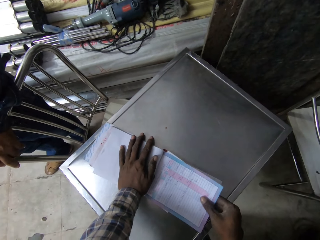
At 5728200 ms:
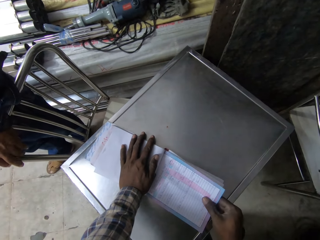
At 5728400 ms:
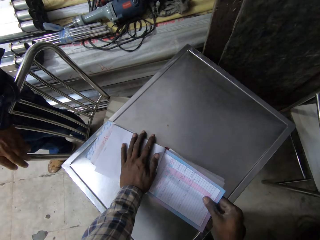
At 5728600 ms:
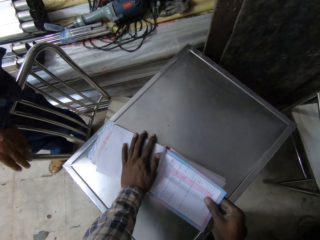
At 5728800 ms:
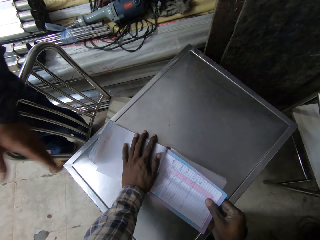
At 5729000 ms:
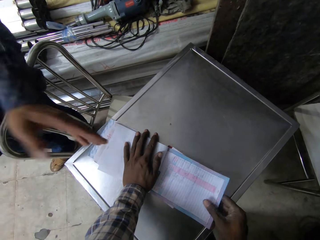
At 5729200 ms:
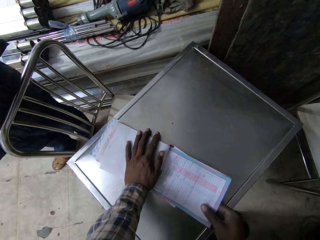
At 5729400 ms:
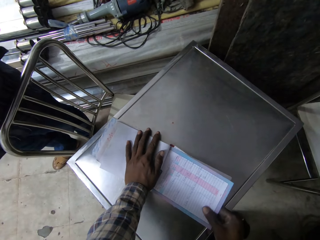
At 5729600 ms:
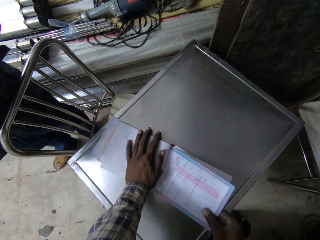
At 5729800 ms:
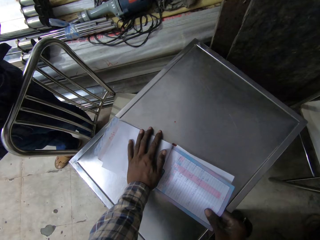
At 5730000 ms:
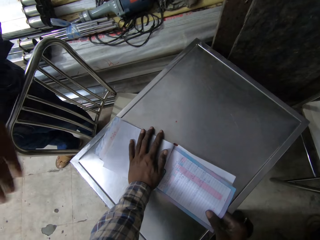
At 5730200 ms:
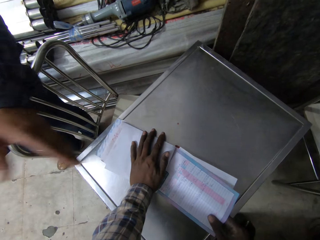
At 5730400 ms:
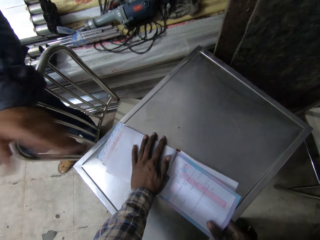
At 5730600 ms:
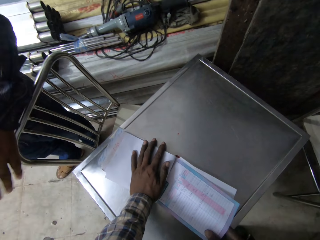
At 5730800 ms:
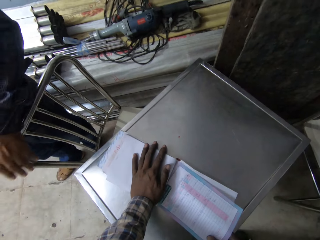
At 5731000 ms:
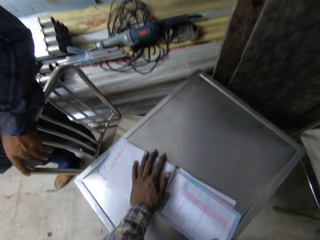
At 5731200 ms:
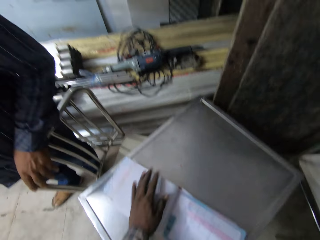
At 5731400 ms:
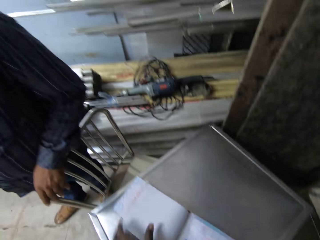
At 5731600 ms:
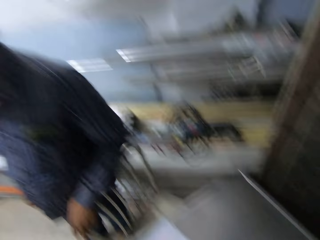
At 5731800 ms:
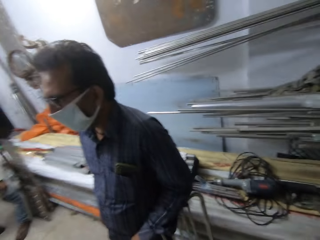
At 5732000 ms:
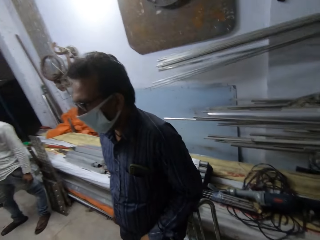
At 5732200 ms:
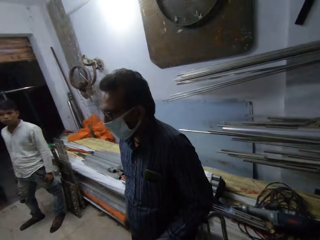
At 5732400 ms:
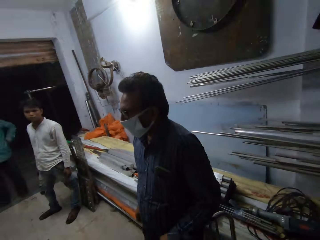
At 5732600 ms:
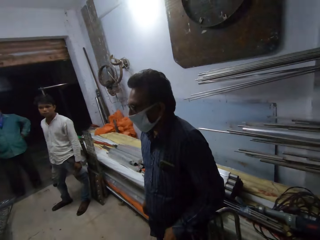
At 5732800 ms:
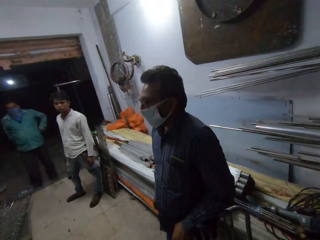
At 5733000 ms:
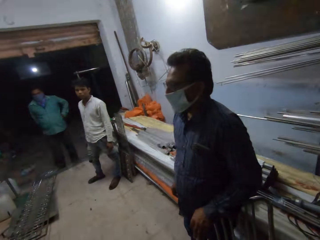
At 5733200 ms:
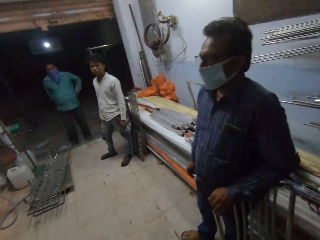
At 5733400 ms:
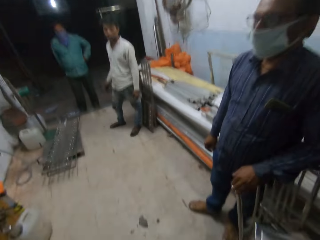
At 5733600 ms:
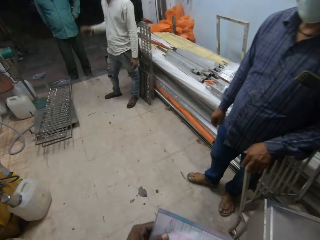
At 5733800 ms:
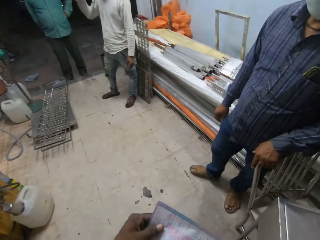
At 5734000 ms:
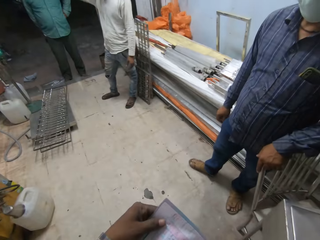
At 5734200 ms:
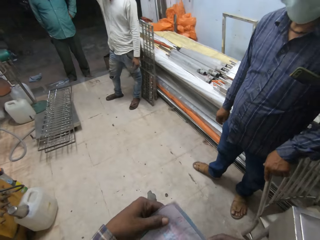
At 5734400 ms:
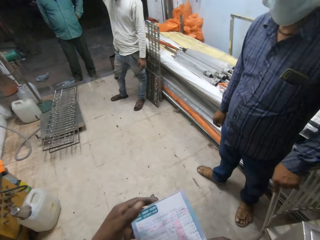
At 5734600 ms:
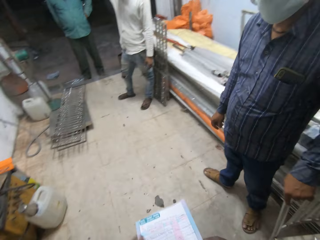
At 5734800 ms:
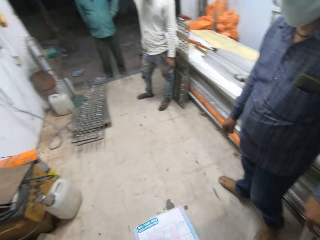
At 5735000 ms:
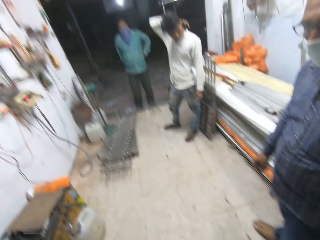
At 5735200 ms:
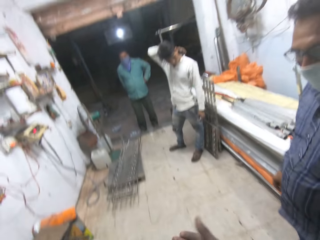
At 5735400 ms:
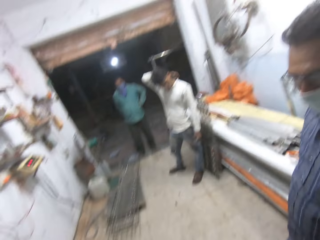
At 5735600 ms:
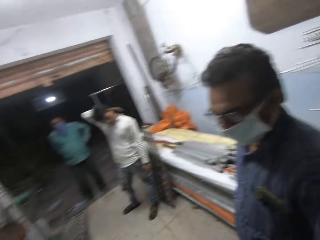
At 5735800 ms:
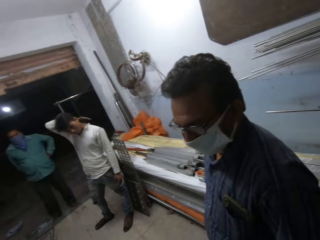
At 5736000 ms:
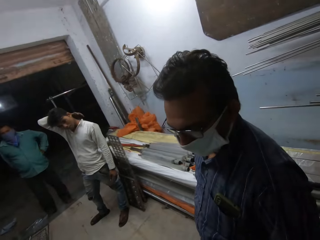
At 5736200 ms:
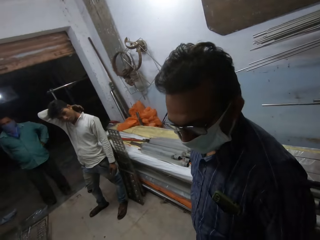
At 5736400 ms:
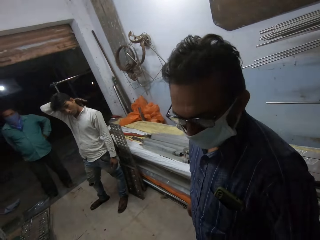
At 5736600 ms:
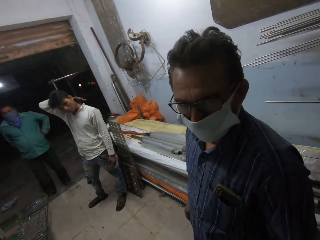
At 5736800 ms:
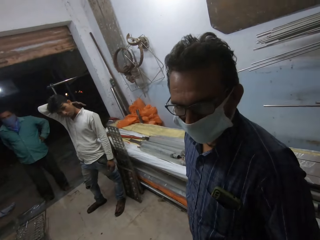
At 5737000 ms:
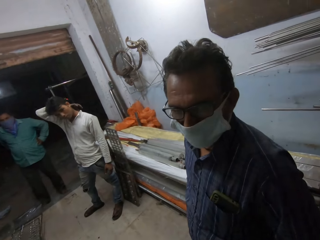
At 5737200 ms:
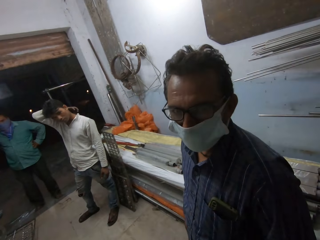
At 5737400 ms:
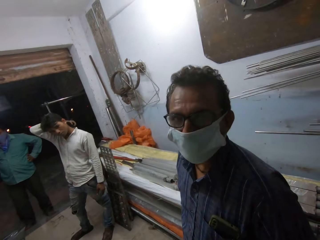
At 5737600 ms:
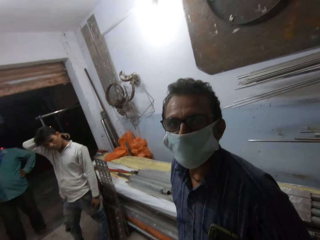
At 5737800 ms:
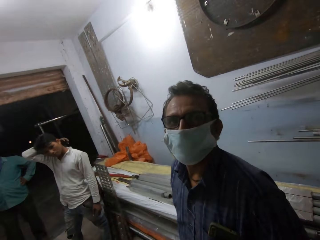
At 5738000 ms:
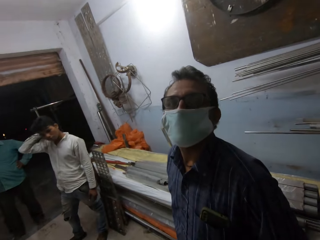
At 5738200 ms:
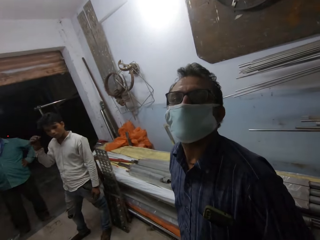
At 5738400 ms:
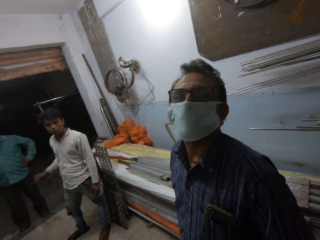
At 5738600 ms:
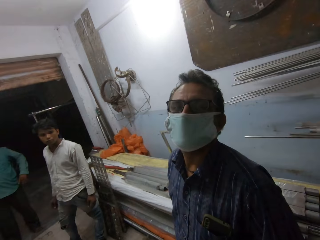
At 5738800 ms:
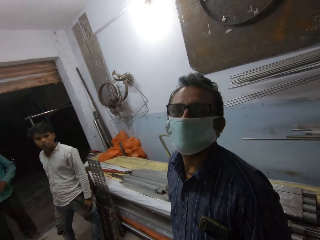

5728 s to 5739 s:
The camera wearer looks around. They look at the receipt. A man scratches his neck with his right hand. The camera wearer talks to the man.

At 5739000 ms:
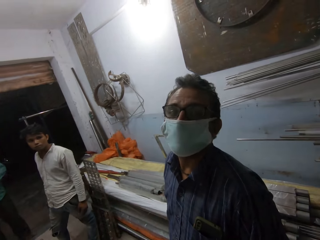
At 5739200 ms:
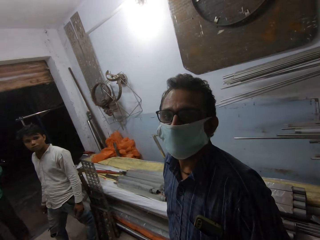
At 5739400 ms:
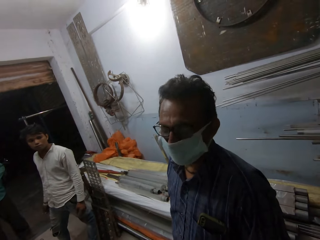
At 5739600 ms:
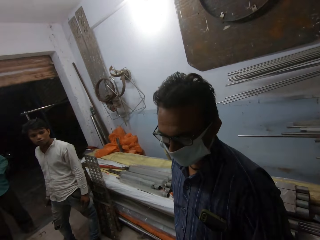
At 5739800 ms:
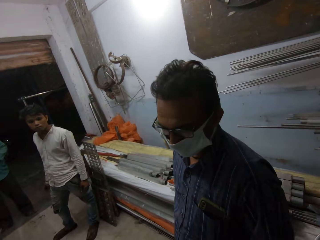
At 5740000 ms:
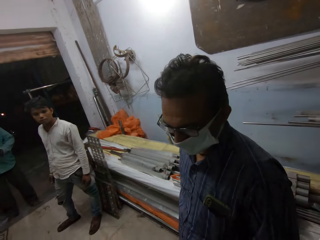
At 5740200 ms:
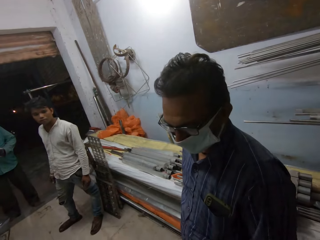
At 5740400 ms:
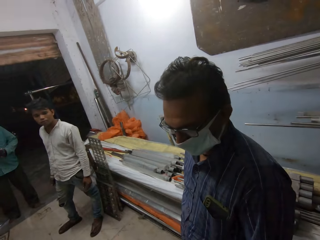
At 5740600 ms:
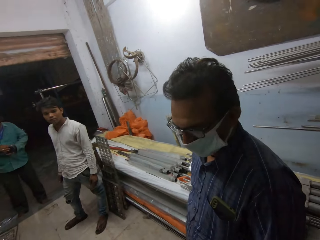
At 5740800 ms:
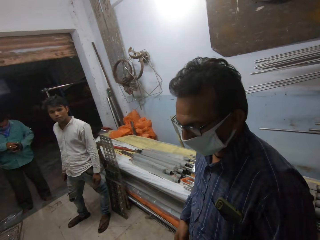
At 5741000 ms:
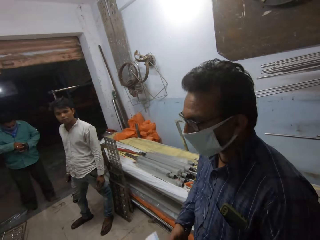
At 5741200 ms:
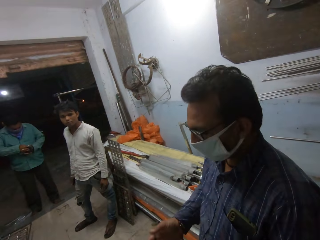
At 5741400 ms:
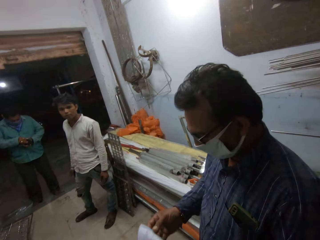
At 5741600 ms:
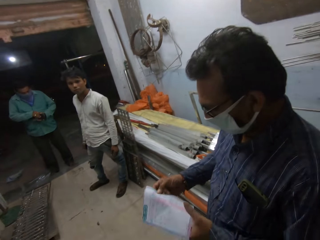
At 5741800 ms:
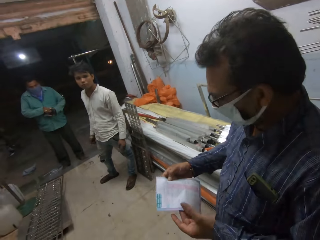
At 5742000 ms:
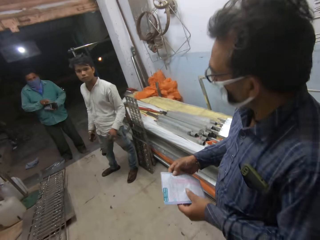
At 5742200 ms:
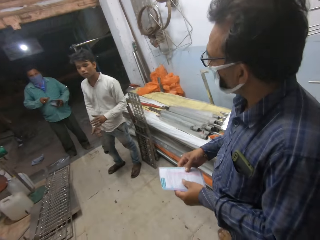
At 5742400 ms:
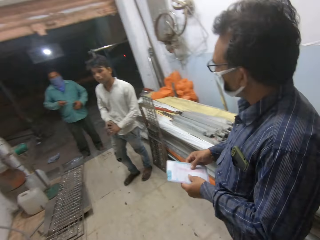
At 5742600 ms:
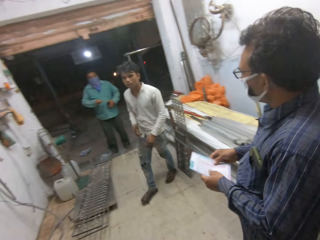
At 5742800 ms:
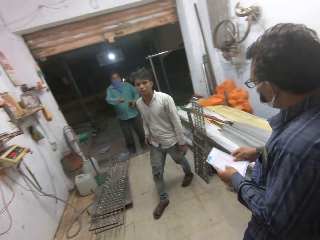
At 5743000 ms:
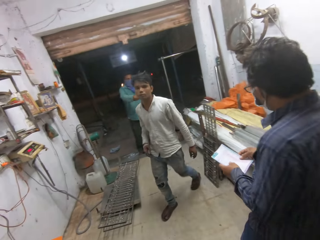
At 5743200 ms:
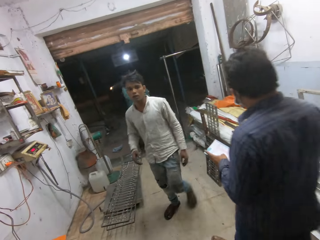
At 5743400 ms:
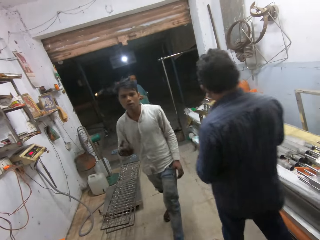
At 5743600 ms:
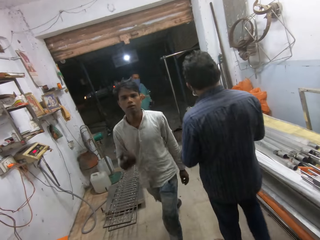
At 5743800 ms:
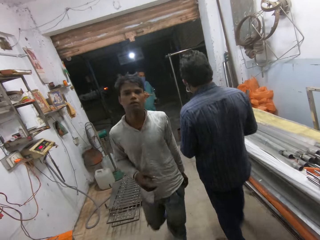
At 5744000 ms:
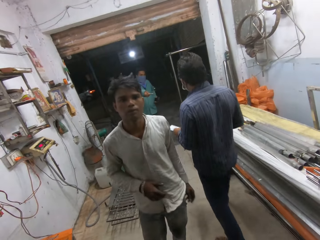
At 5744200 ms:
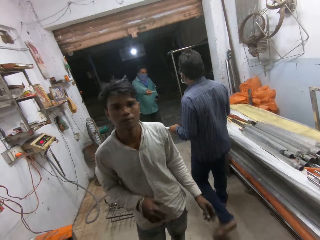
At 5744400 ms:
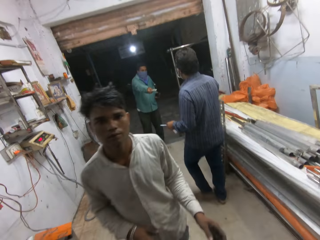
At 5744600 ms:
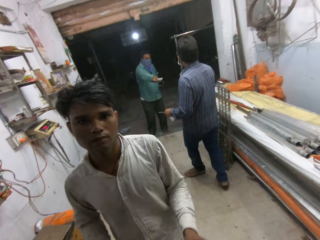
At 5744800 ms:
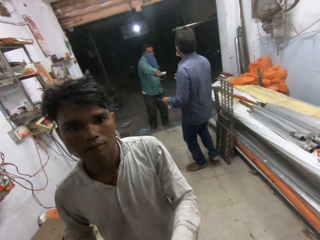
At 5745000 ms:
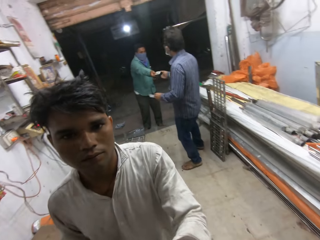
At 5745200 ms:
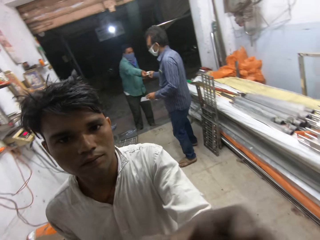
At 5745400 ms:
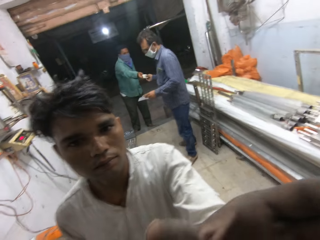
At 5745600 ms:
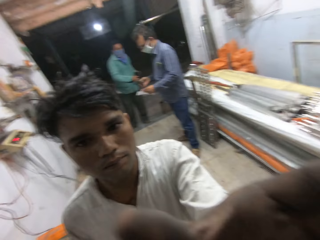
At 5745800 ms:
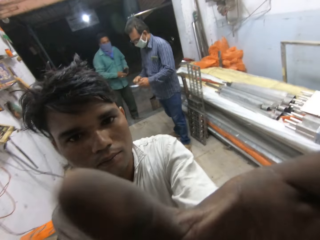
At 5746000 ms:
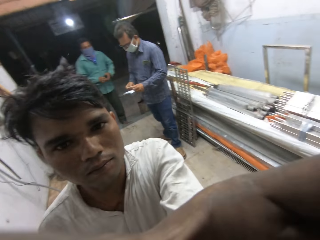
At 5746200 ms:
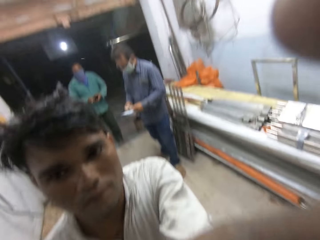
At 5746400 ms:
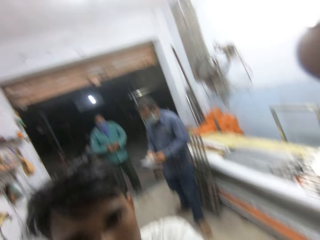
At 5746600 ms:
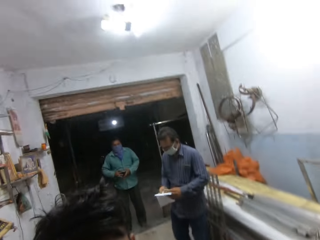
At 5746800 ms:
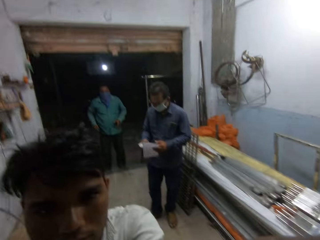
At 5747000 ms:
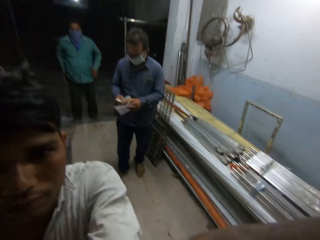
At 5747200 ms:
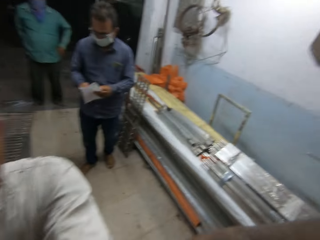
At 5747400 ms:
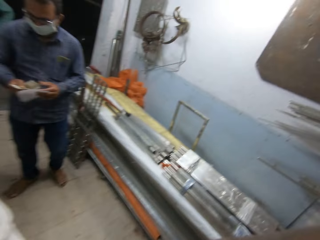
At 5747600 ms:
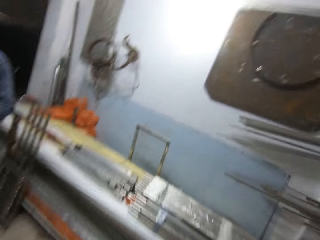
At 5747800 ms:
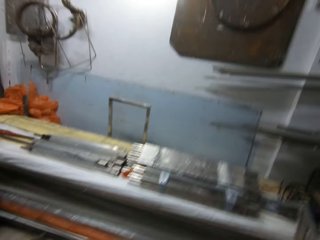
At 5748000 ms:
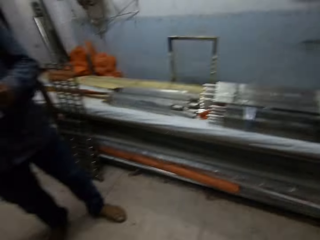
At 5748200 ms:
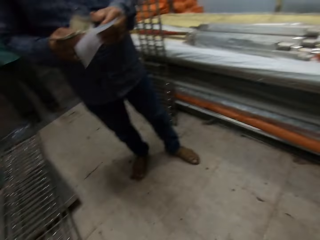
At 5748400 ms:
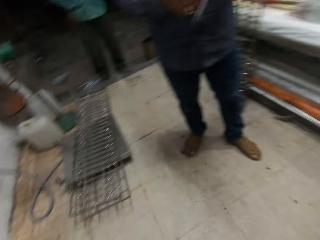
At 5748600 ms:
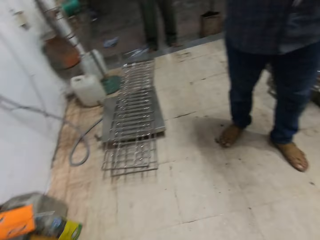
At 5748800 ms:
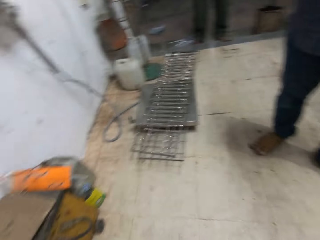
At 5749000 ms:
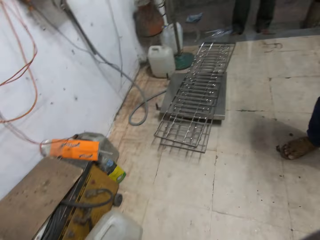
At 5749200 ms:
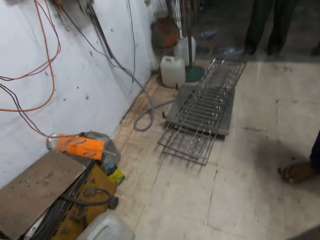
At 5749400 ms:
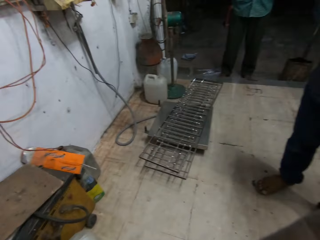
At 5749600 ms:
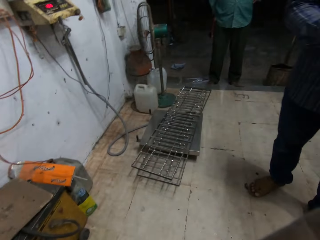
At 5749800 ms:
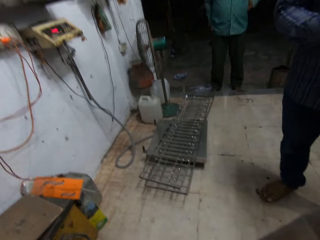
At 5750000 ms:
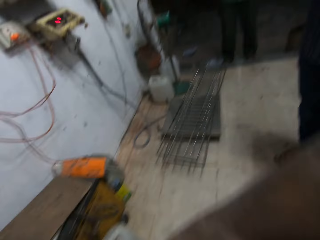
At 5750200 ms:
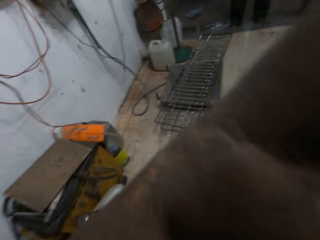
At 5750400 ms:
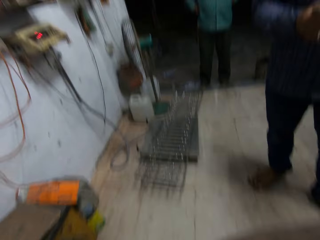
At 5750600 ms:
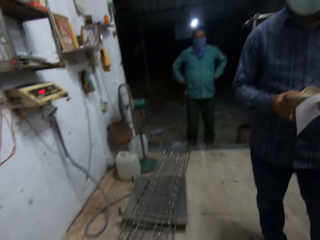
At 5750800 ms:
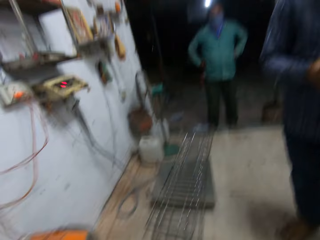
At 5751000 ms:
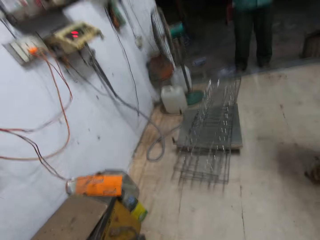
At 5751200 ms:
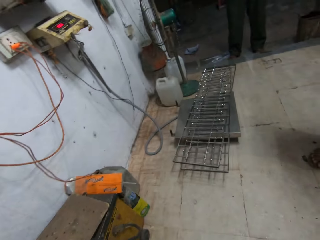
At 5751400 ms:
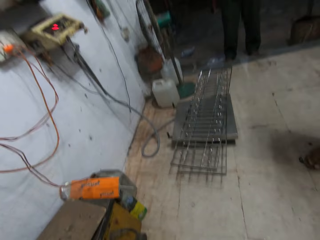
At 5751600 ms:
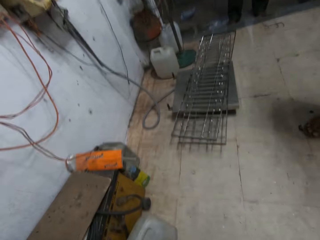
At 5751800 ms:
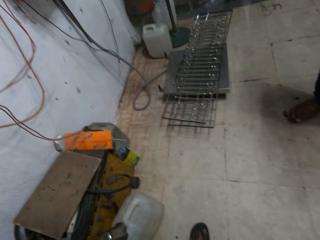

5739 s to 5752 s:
A man brings out a currency note from a wallet with his right hand. Another man collects the receipt sheet from the camera wearer with his right hand. The second man holds the receipt sheet with both hands. The first man converses with the second man. A third man dusts his hands. The third man walks towards the camera wearer. The first man gives the currency note to the second man with his right hand. The third man touches the camera wearer's head or camera with his left hand. The second man holds the currency note with both hands. The camera wearer touches his head with his right hand. He looks around.
